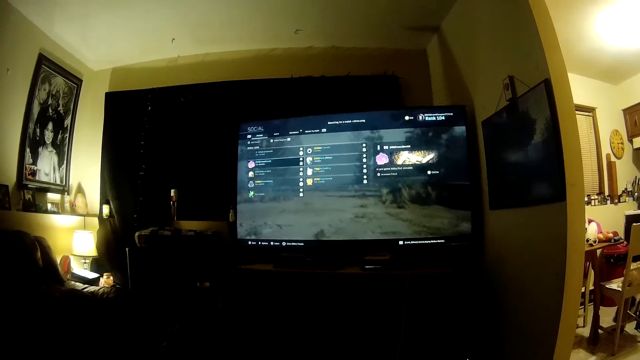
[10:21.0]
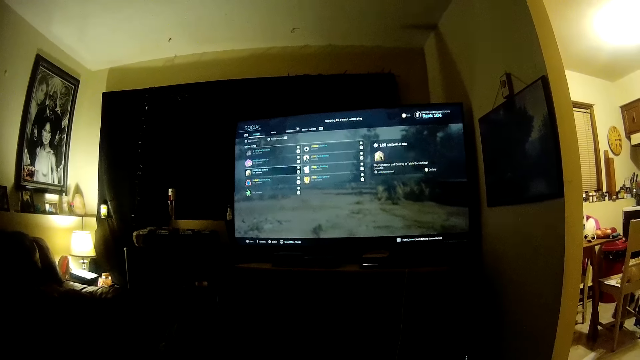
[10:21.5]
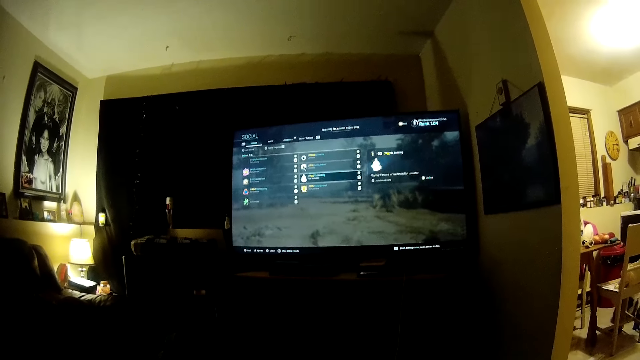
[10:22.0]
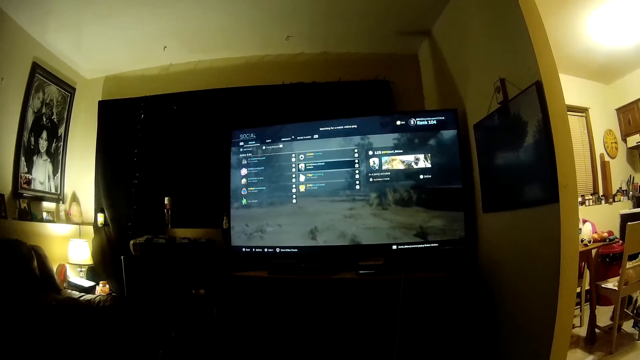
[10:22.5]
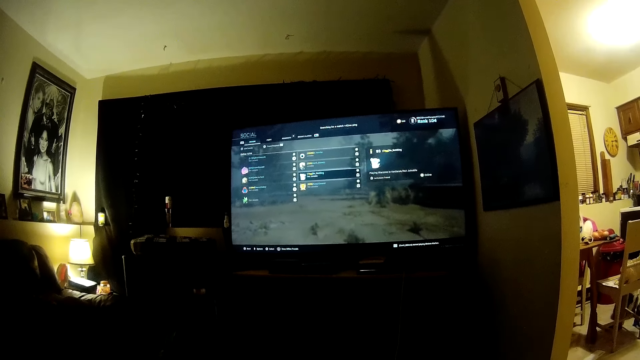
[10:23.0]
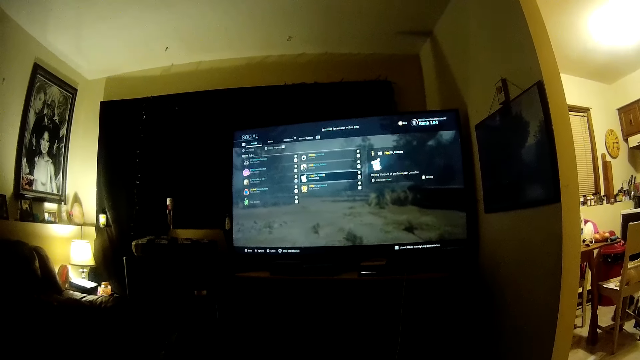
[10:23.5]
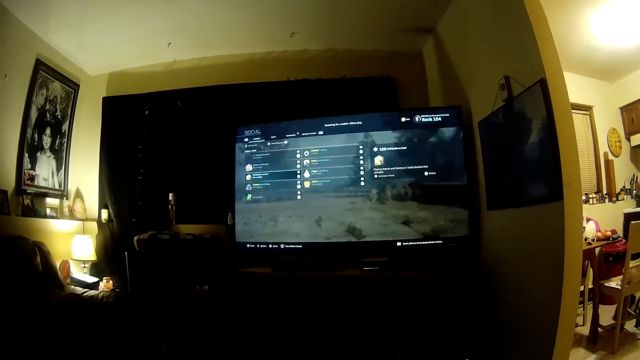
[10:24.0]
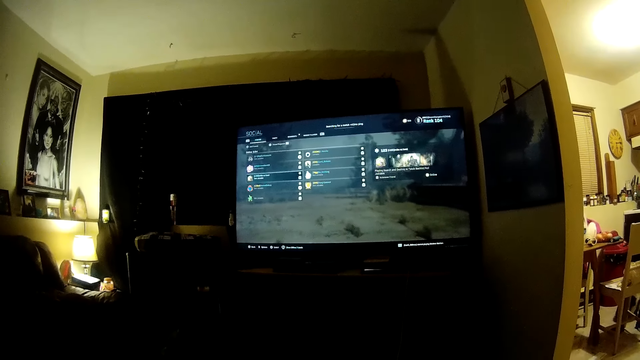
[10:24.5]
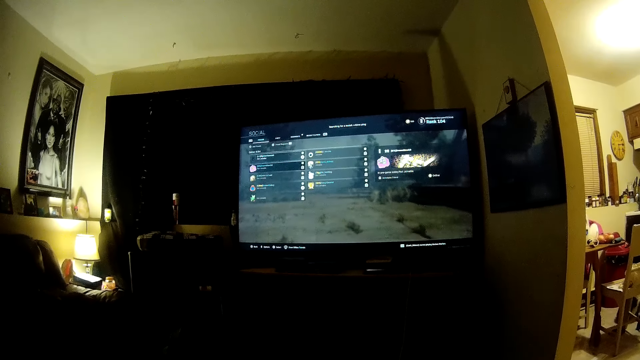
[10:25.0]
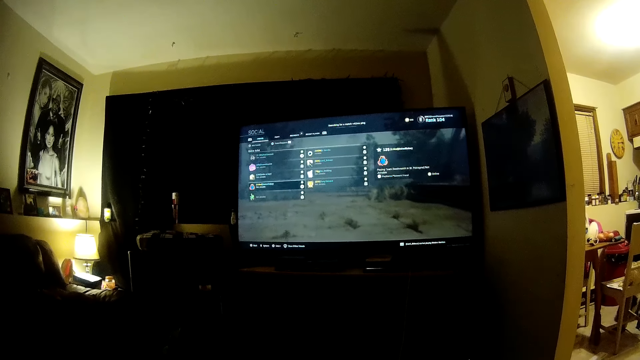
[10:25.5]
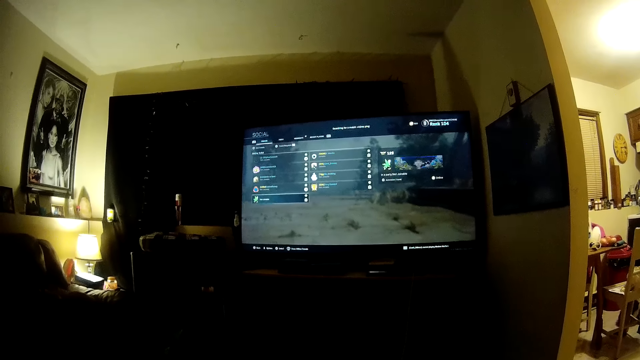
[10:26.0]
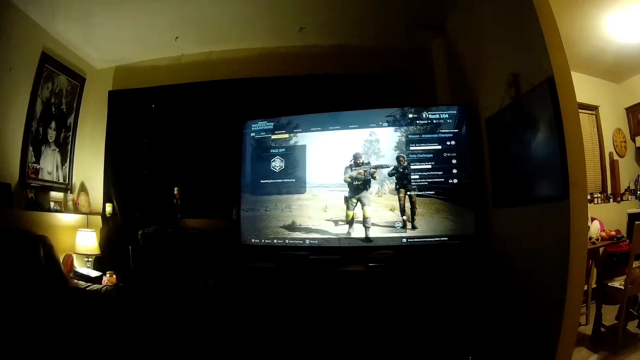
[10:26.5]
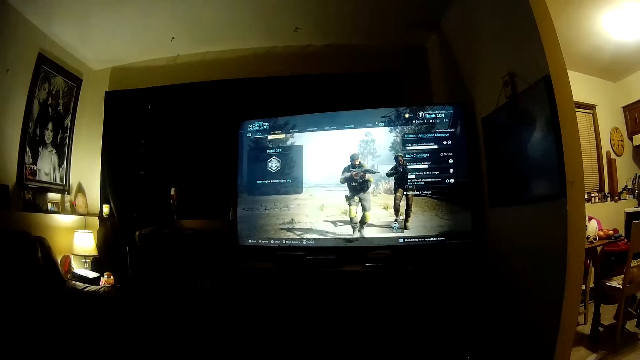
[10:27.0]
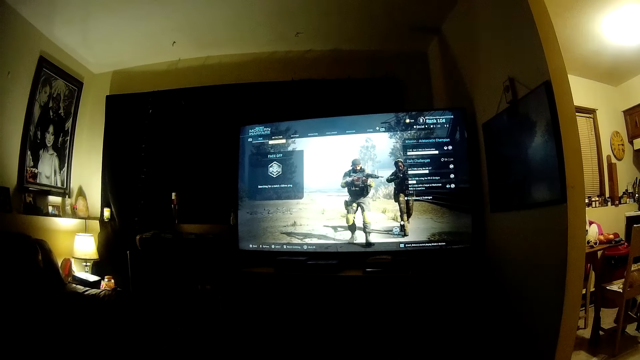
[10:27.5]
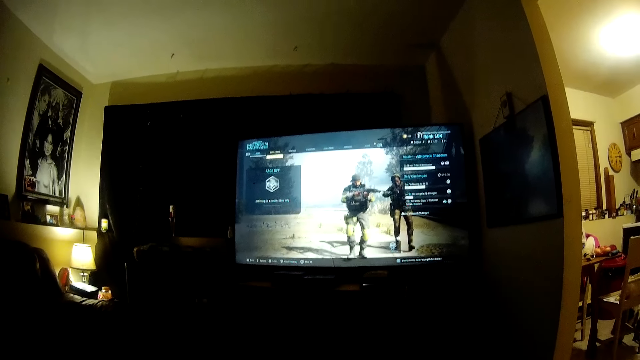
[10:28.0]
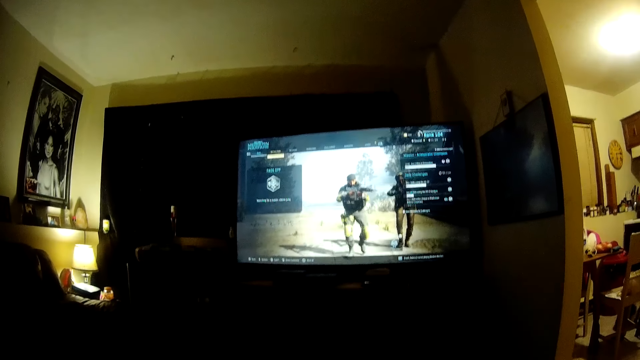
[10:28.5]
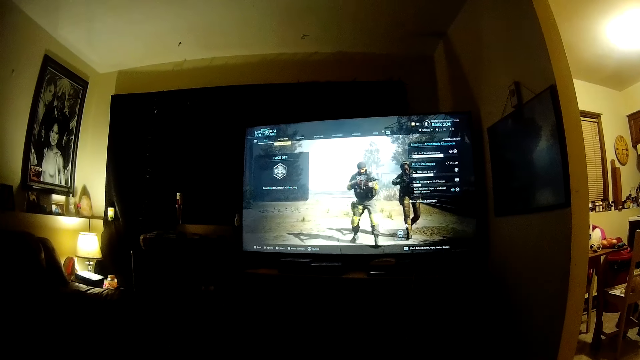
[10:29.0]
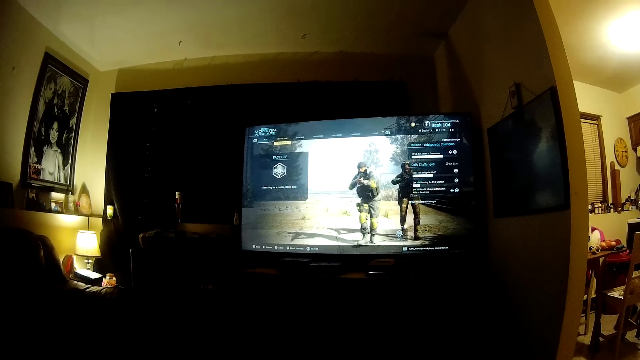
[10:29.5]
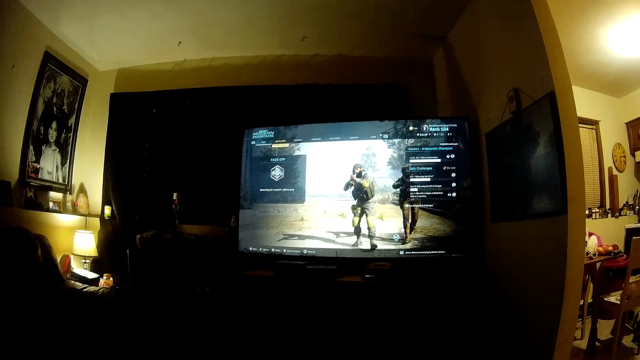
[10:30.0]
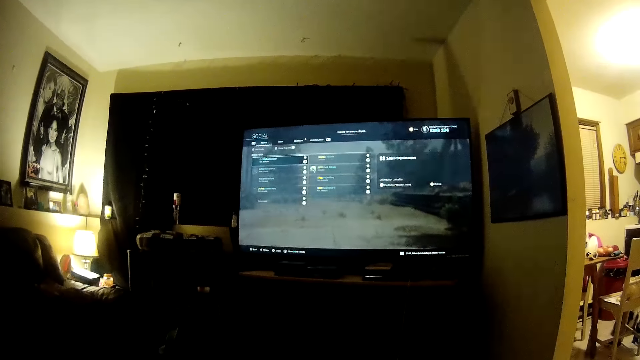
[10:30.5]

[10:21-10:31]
The camera wearer plays the video game.

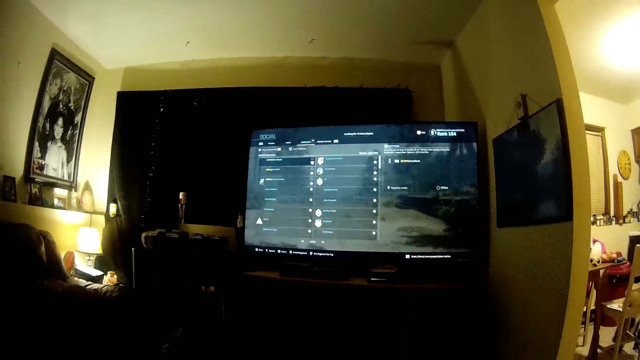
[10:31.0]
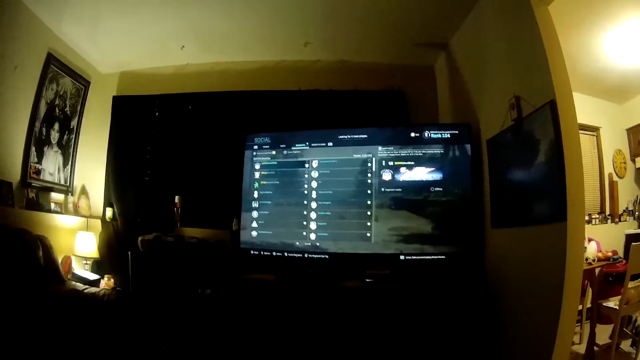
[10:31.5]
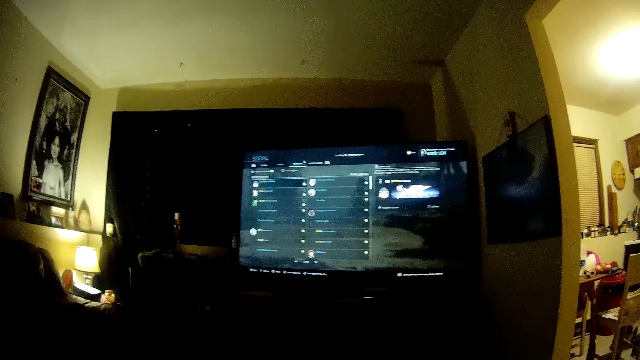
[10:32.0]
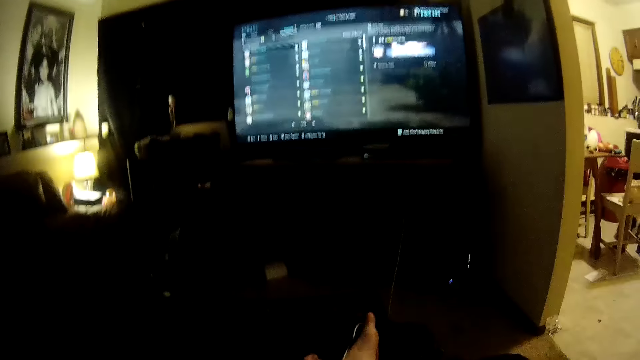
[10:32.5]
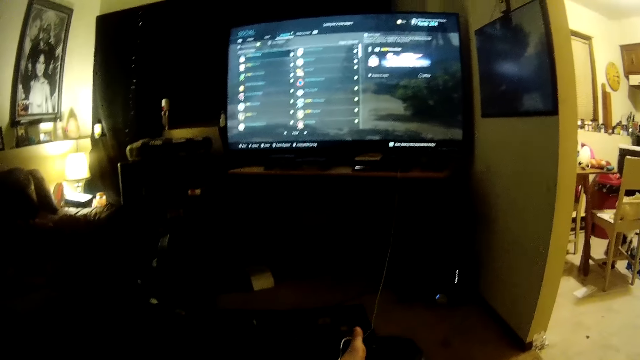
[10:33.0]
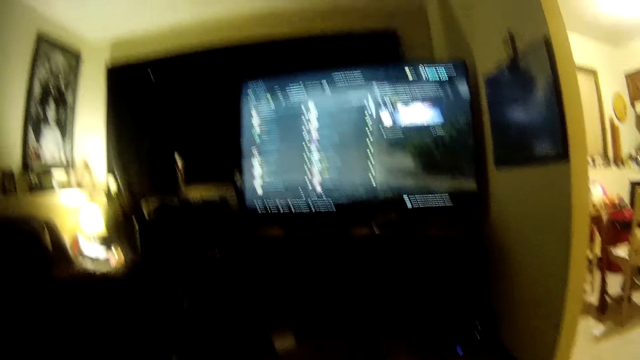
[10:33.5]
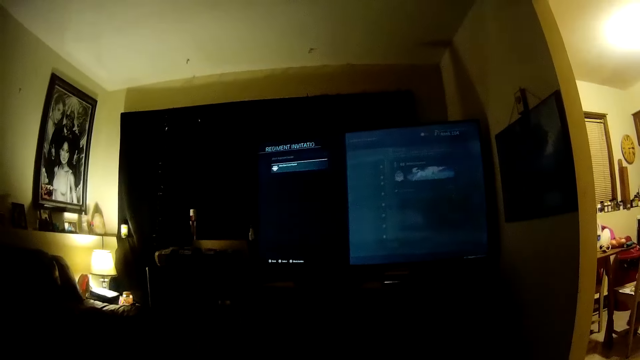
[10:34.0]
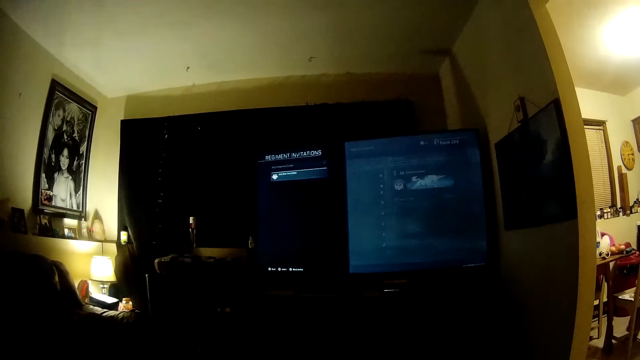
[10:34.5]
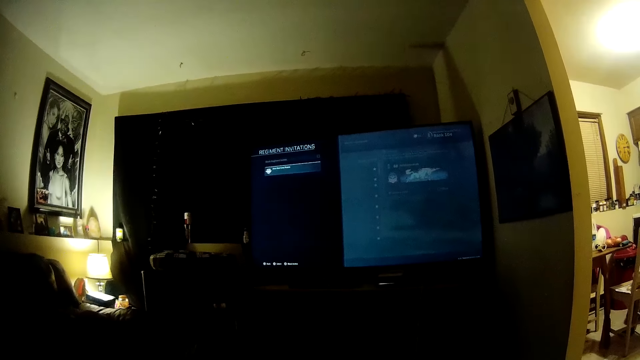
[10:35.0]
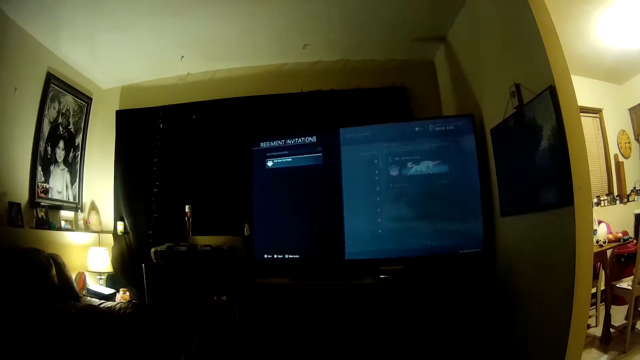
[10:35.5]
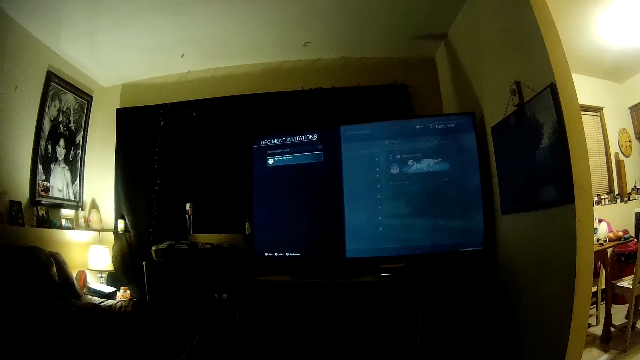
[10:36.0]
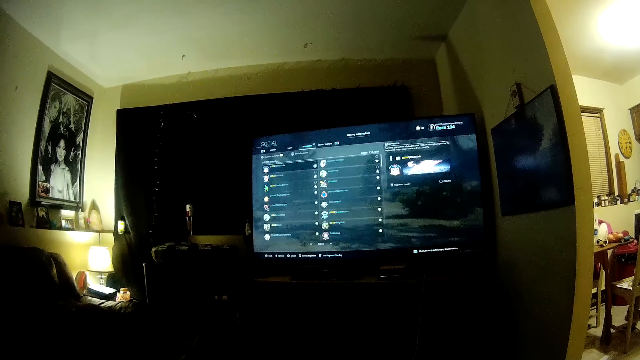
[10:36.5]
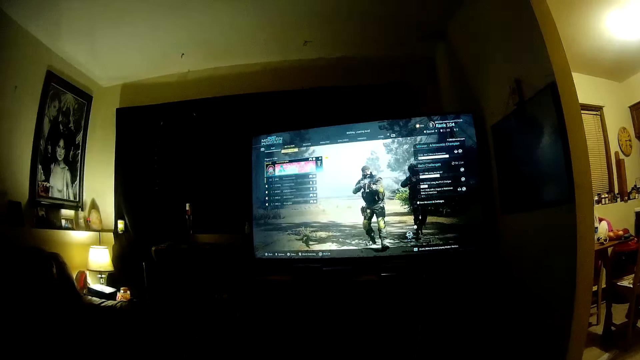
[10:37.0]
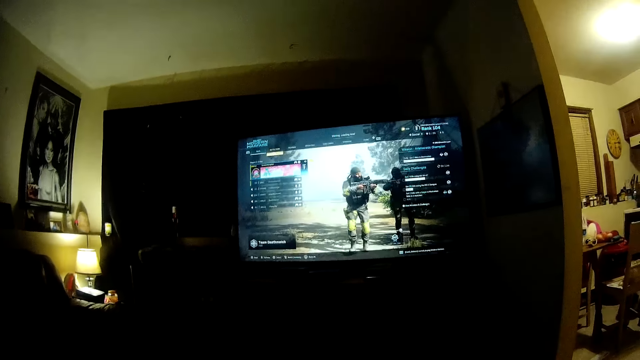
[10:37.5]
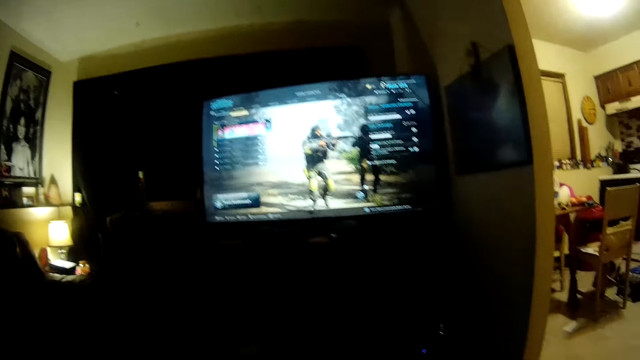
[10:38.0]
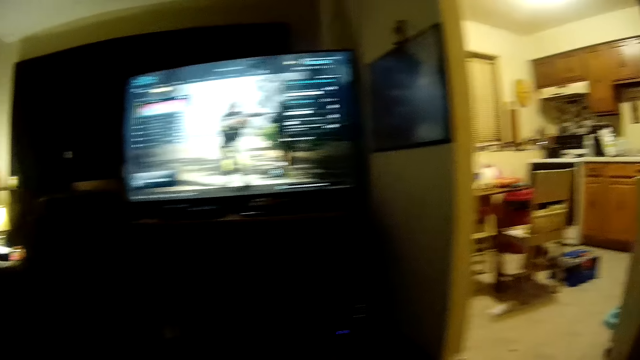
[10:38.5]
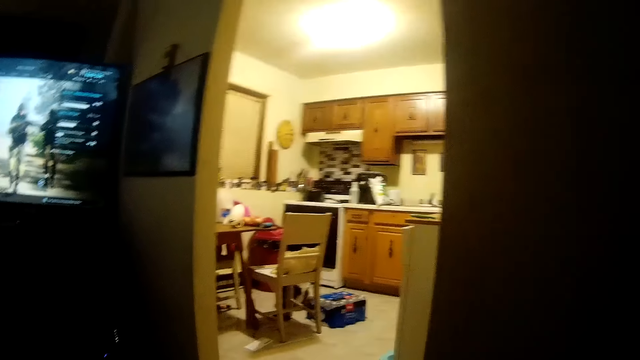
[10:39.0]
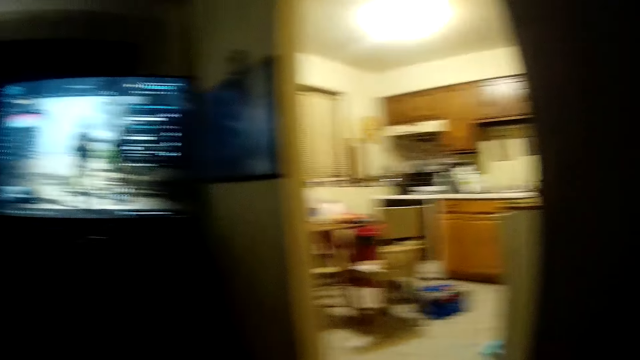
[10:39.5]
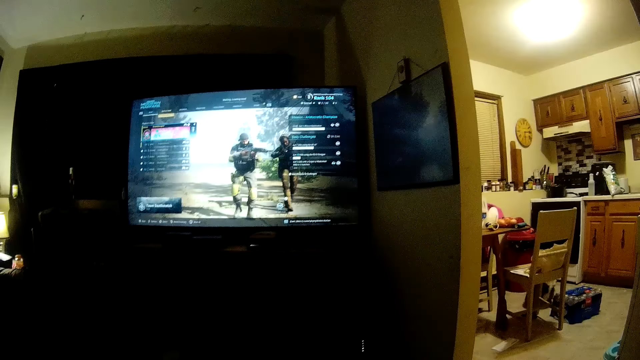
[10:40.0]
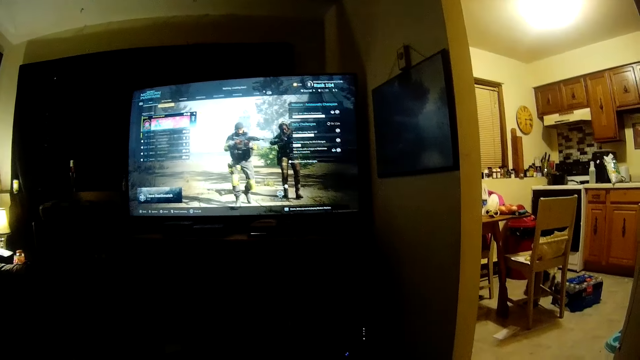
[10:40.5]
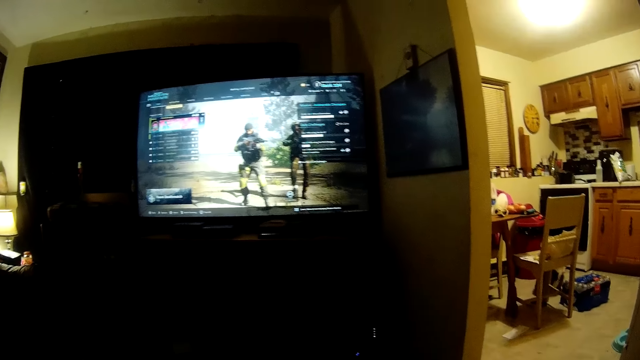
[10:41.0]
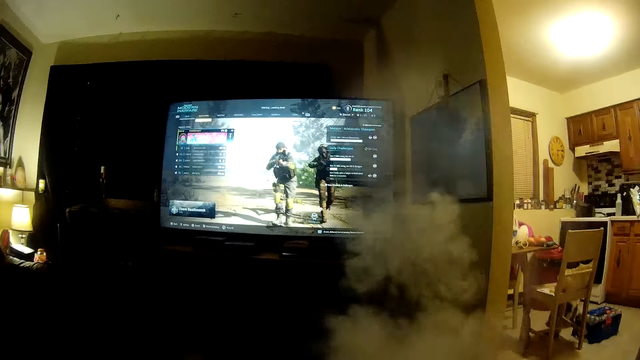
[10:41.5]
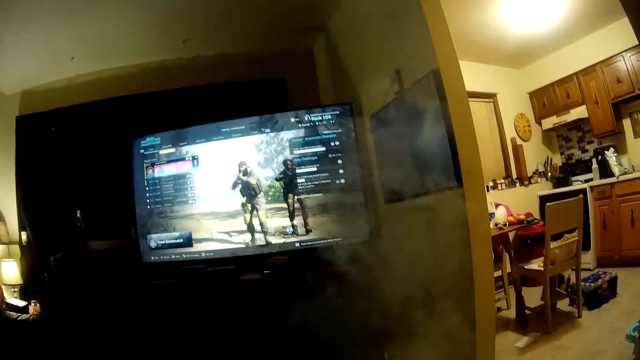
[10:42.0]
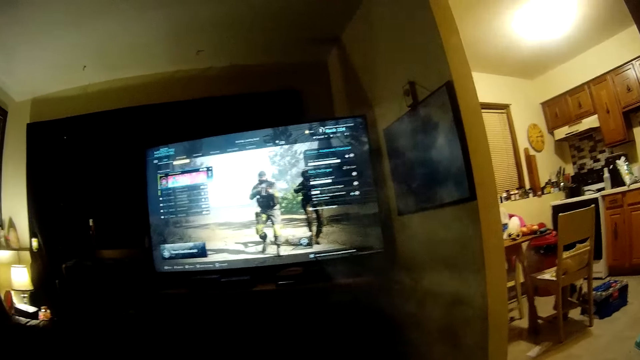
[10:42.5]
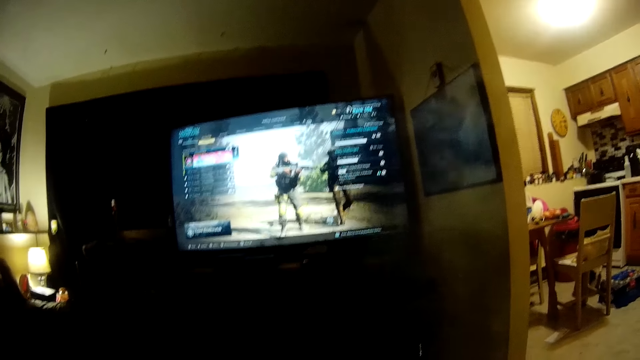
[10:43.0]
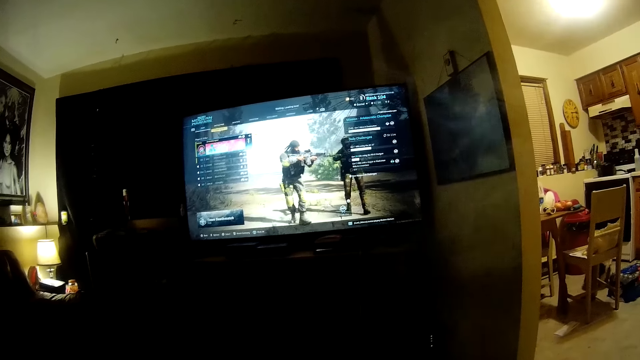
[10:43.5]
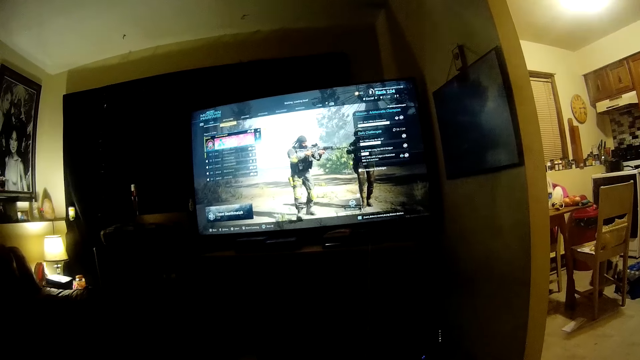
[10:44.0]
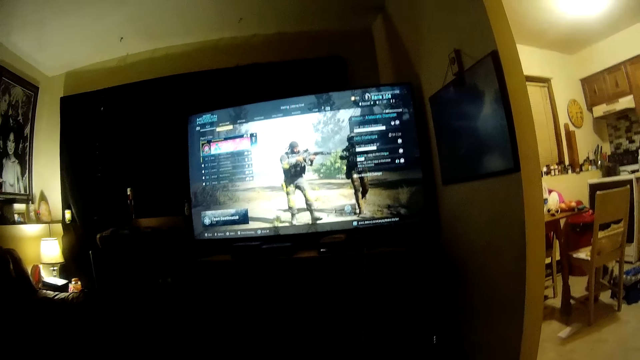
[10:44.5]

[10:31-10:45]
The camera wearer changes the settings of the video game with the video game controller. They play the video game. They turn sideways. They play the video game. They smoke the tobacco.
